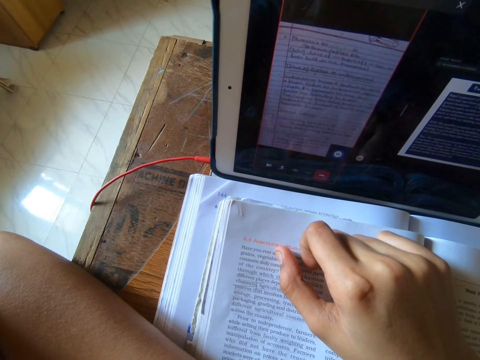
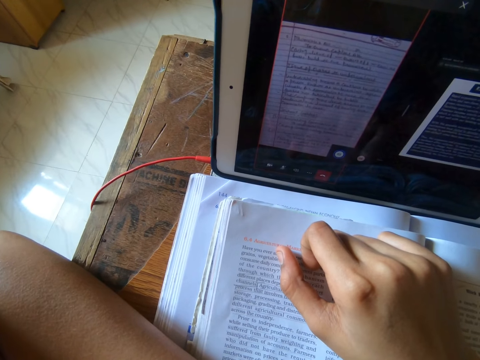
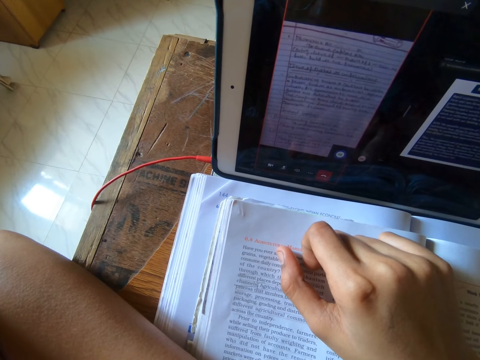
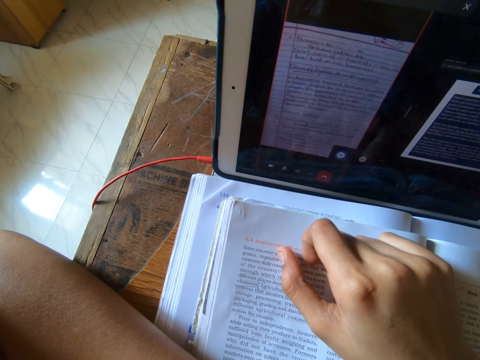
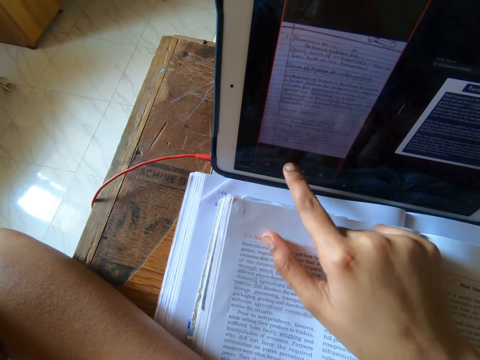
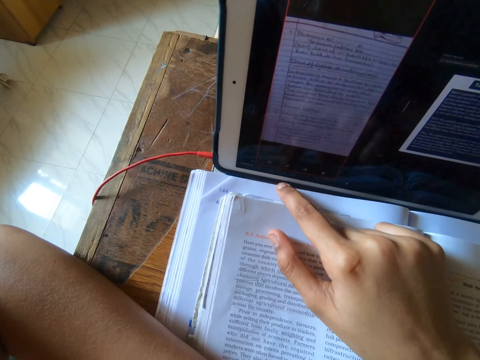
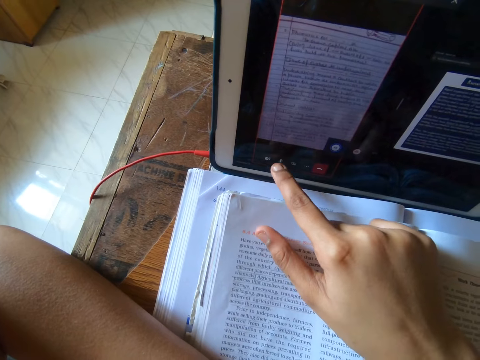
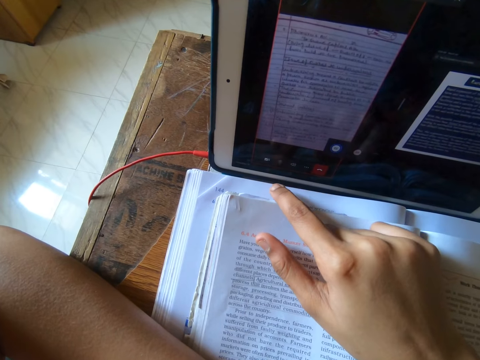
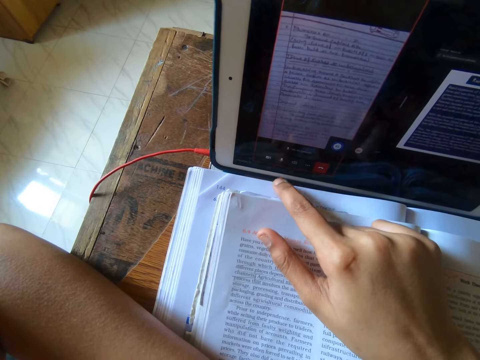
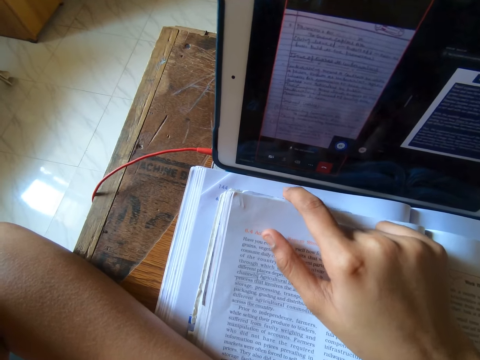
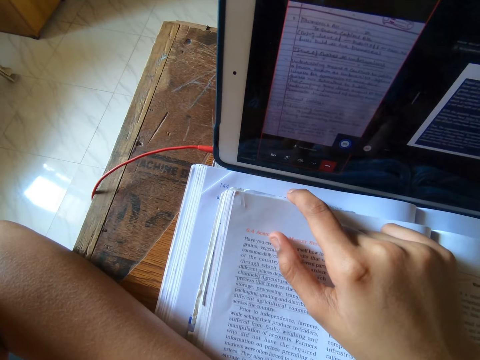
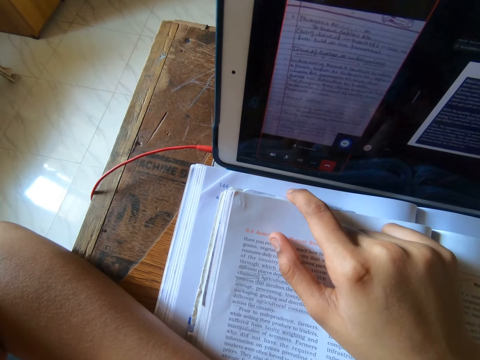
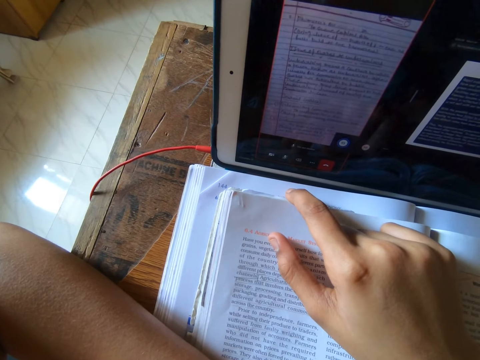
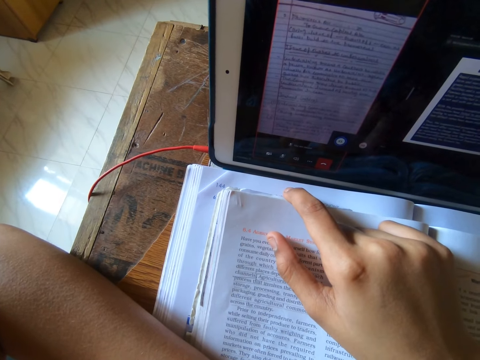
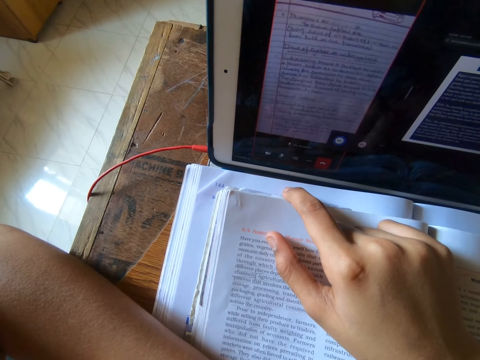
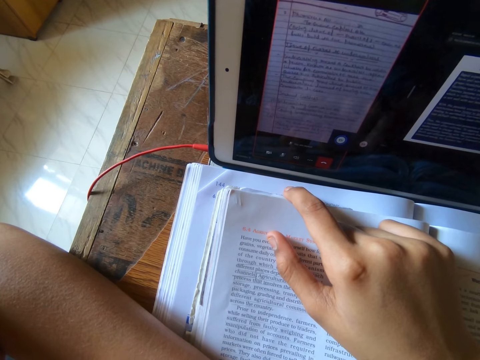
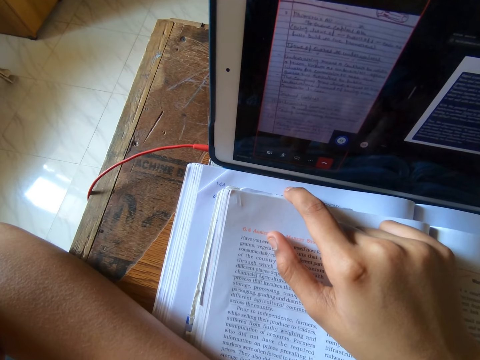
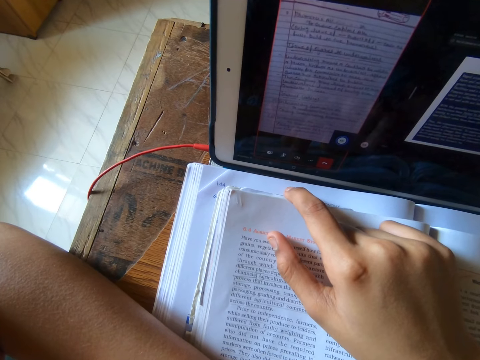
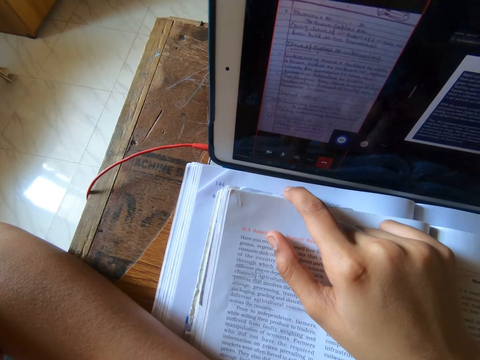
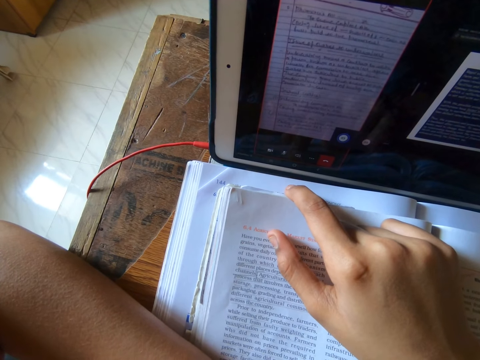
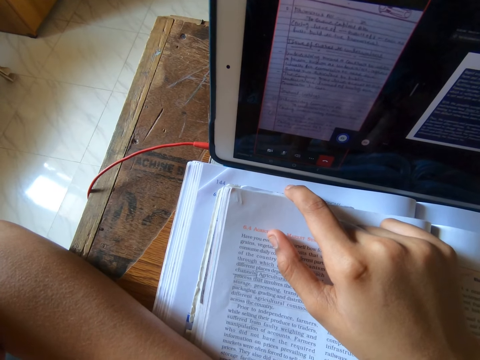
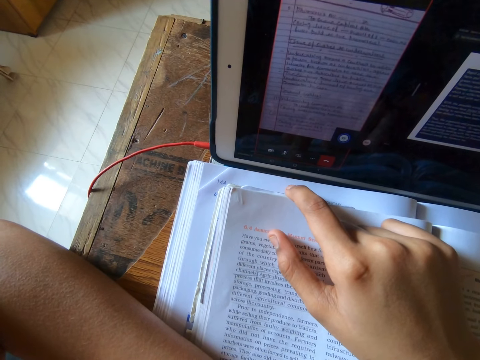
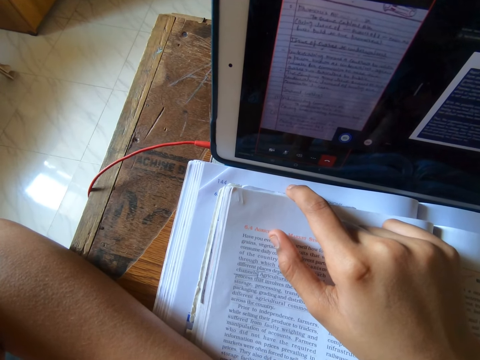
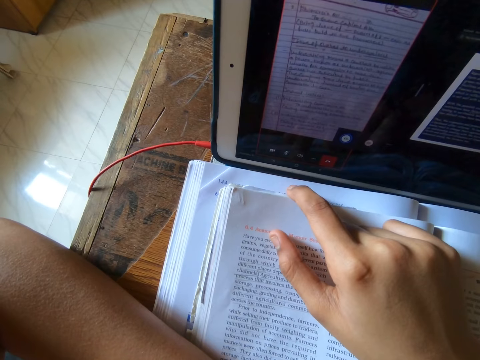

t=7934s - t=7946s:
The camera wearer uses the tablet. She talks on the tablet. She presses the iPad with her right finger. She uses the tablet. She looks at the tablet. She studies quietly on the iPad.

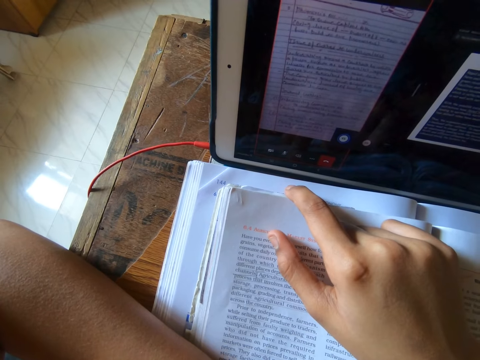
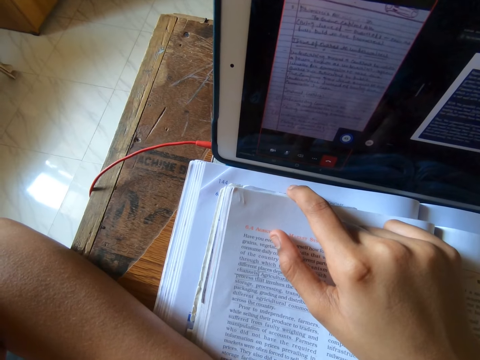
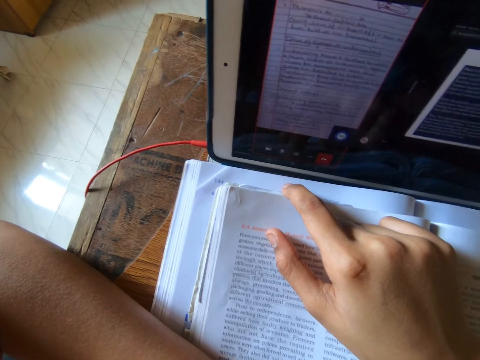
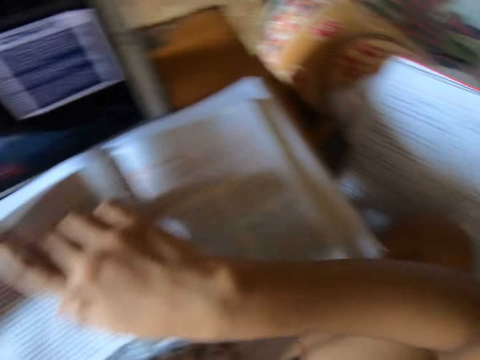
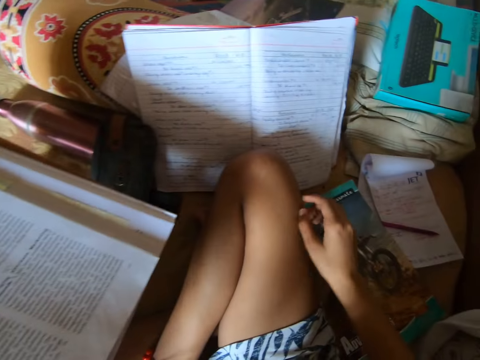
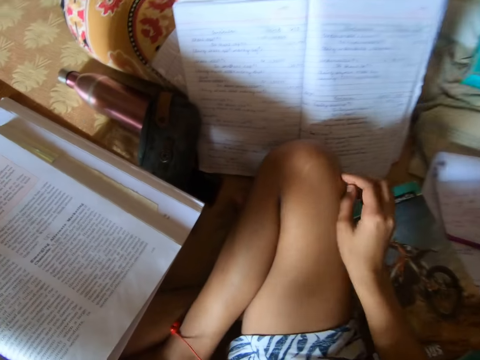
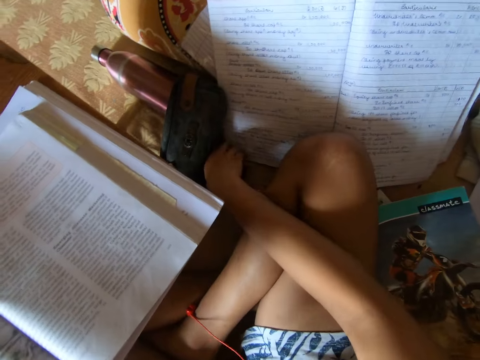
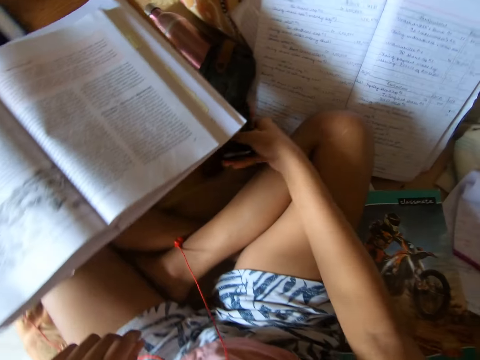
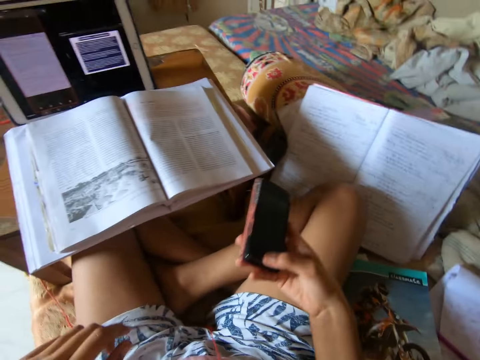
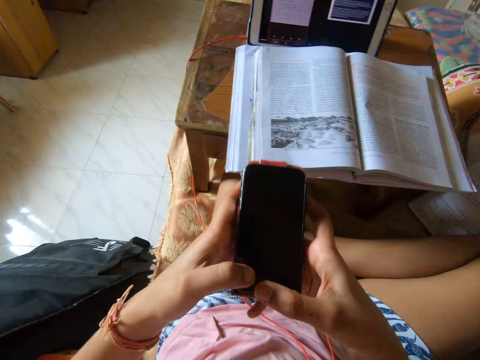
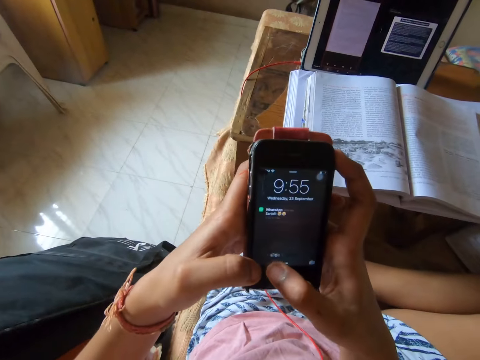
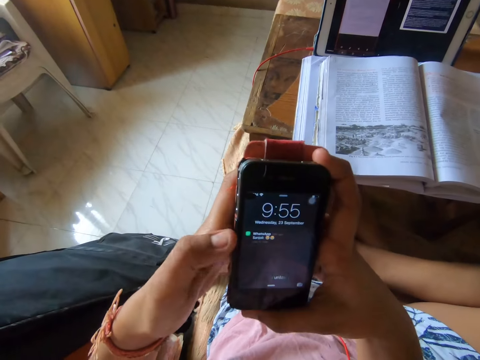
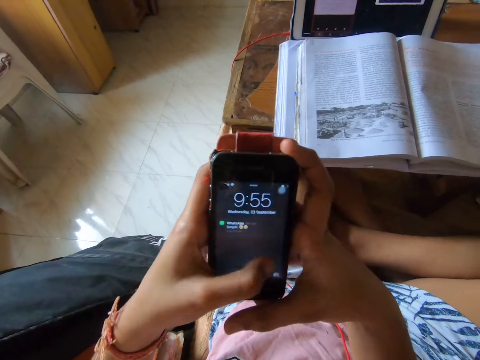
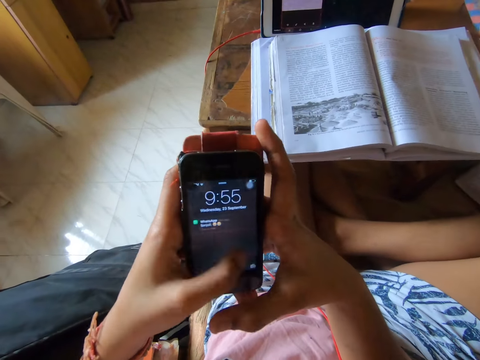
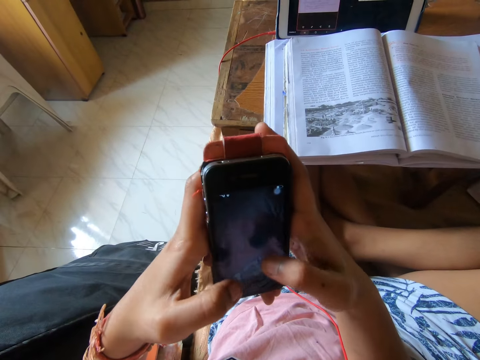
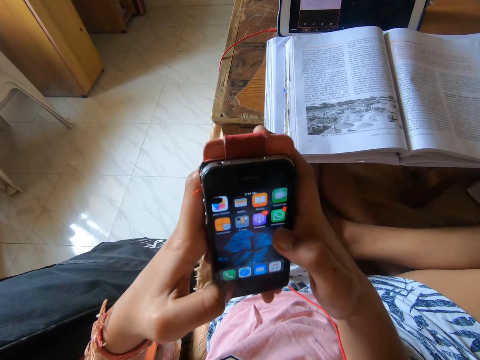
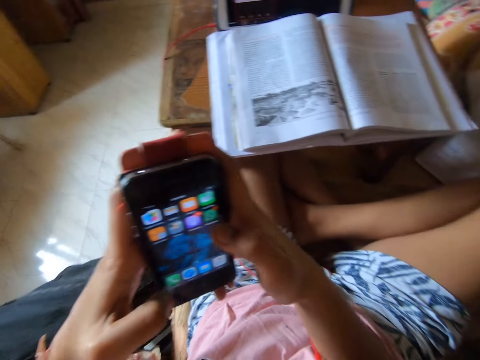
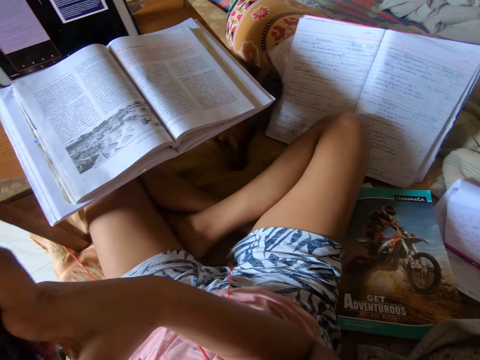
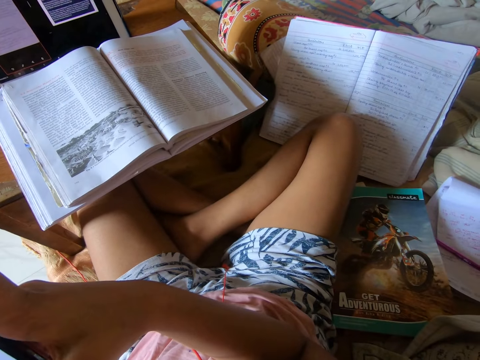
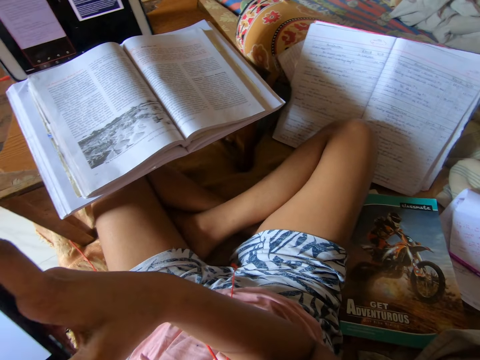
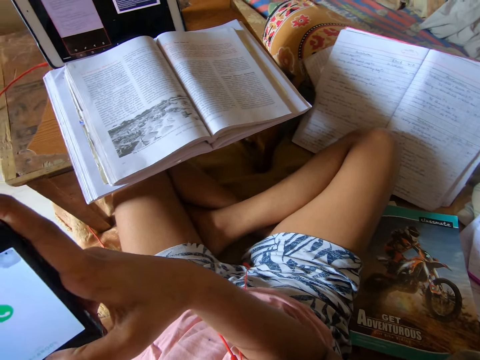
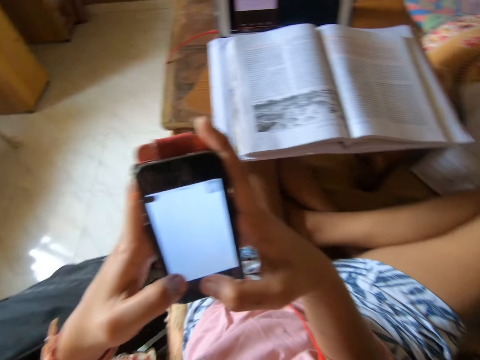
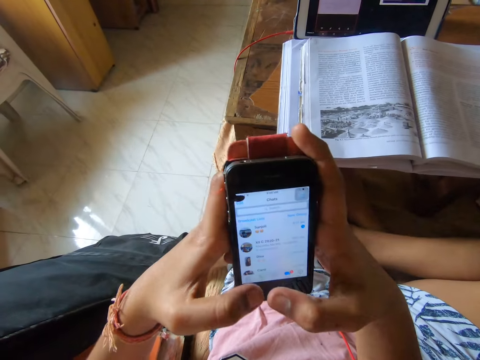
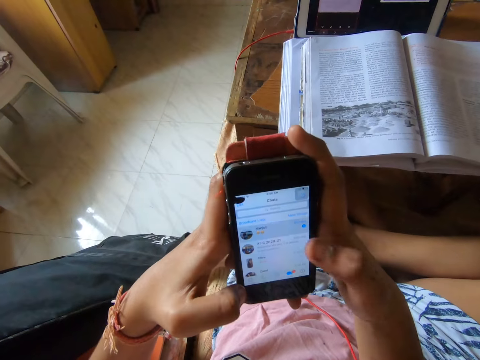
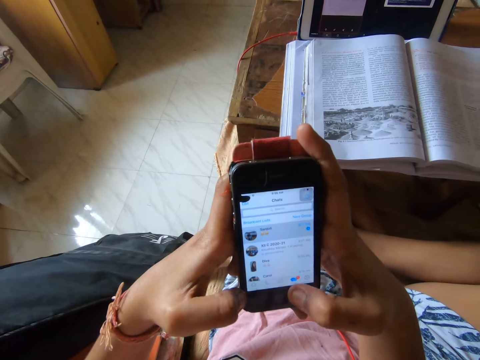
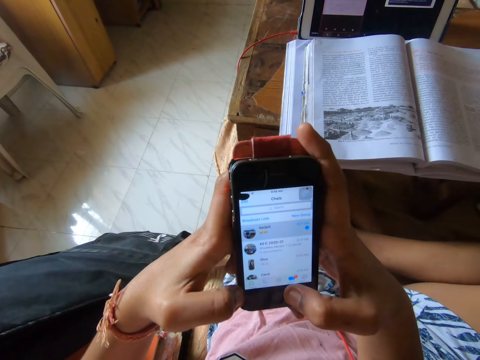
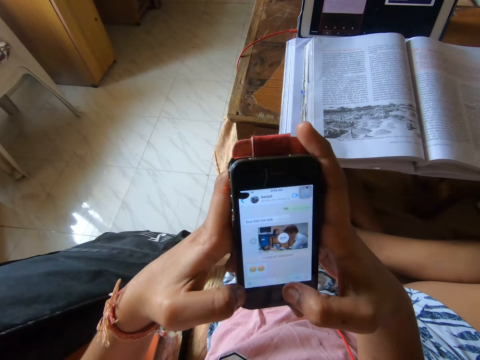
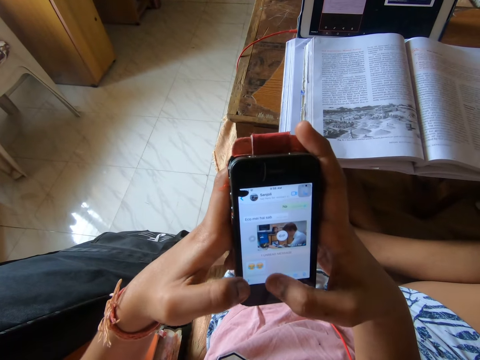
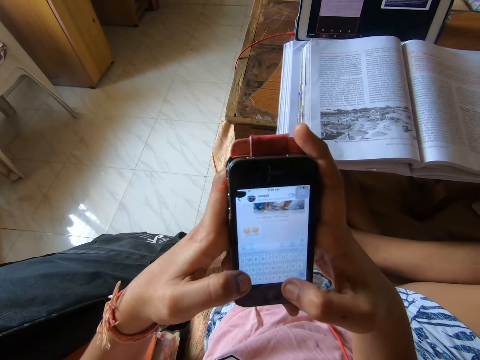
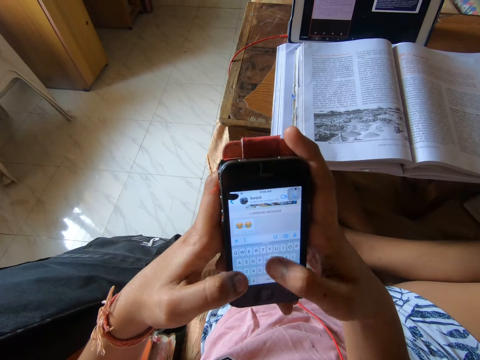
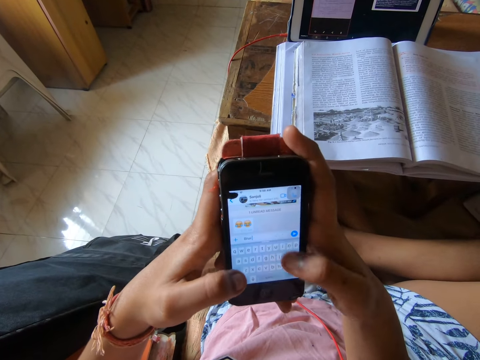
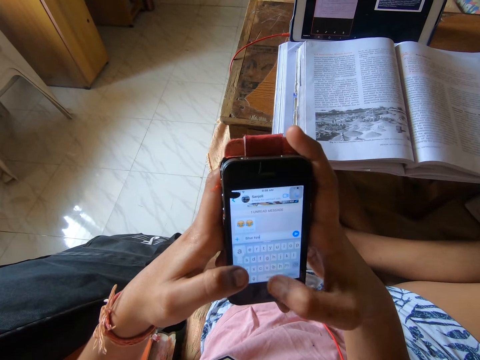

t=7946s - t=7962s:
The camera wearer turns around. She takes her phone from the side of her leg. She uses the phone. She presses the phone. She looks around the house. She uses the phone.
